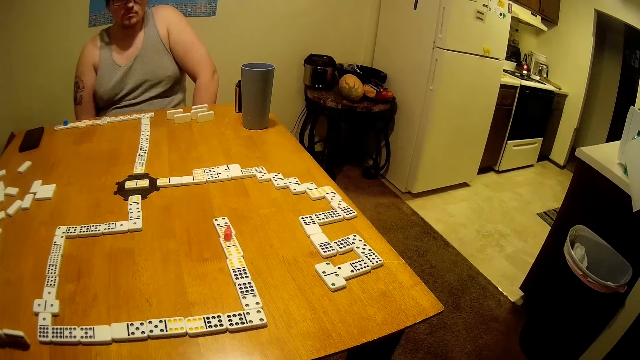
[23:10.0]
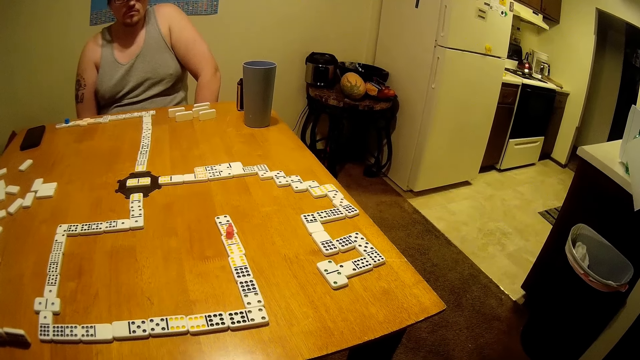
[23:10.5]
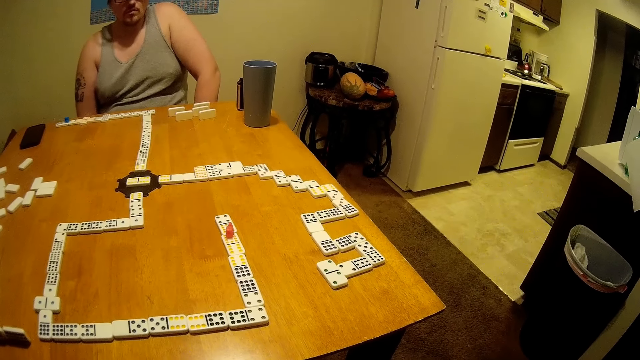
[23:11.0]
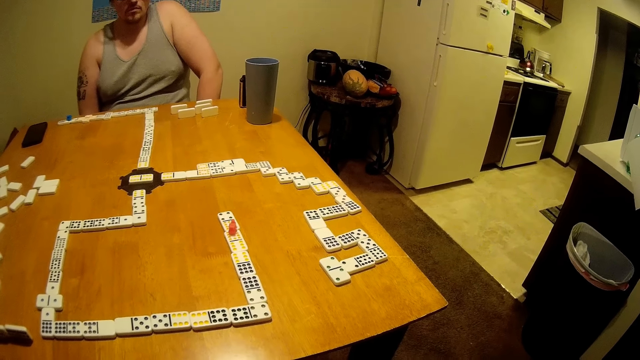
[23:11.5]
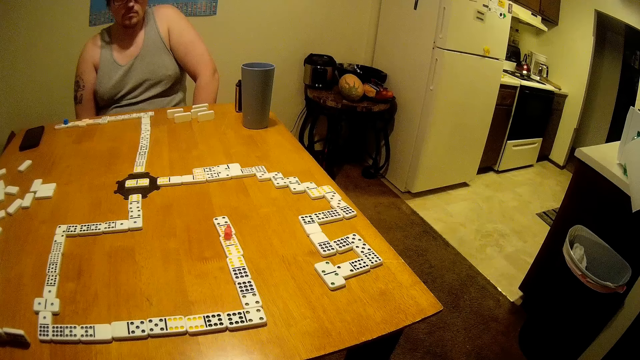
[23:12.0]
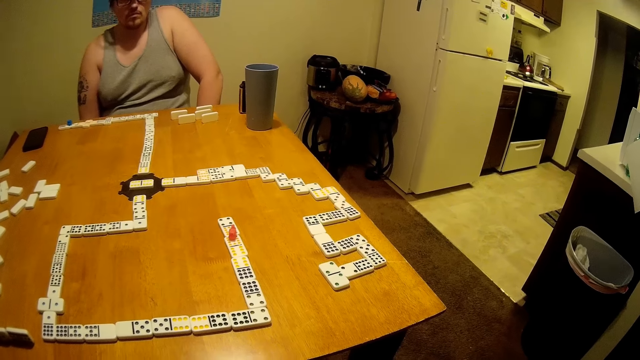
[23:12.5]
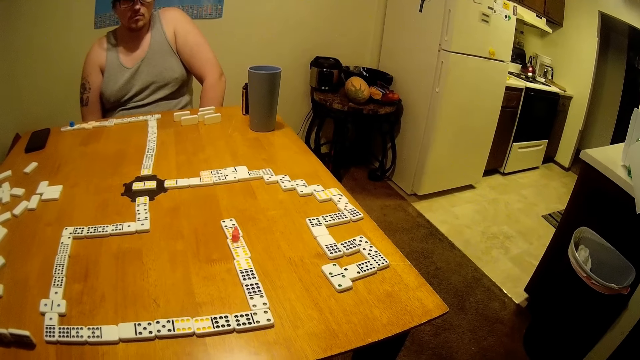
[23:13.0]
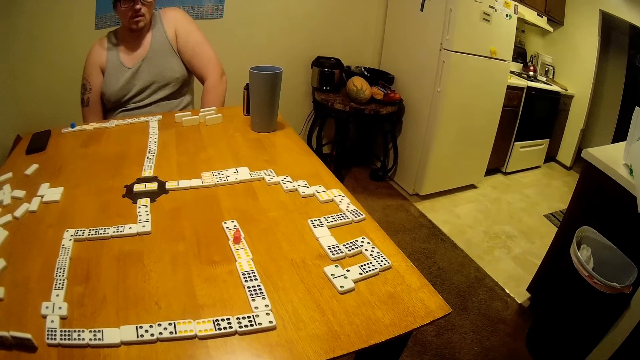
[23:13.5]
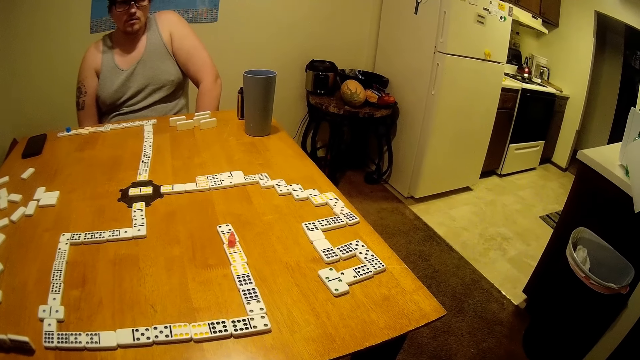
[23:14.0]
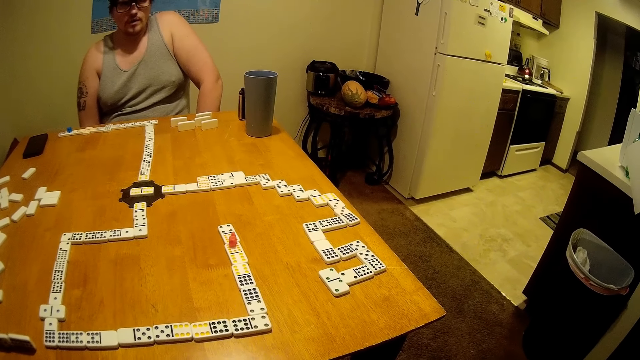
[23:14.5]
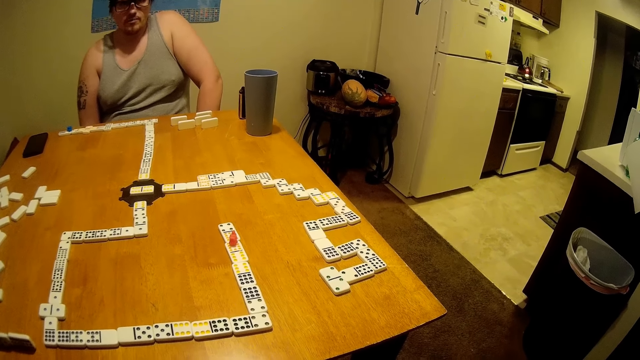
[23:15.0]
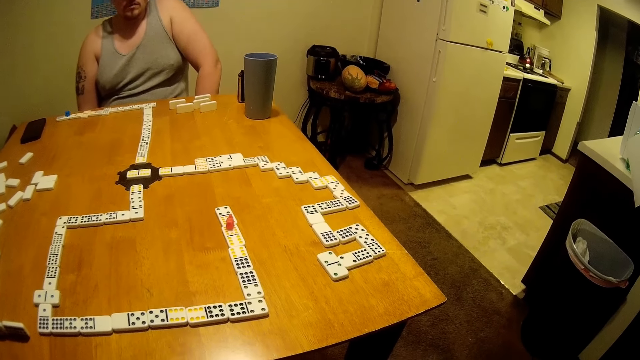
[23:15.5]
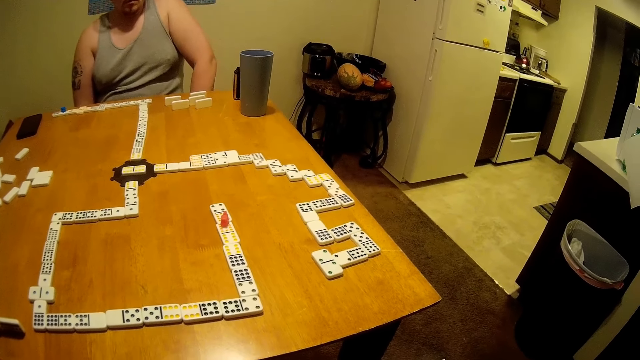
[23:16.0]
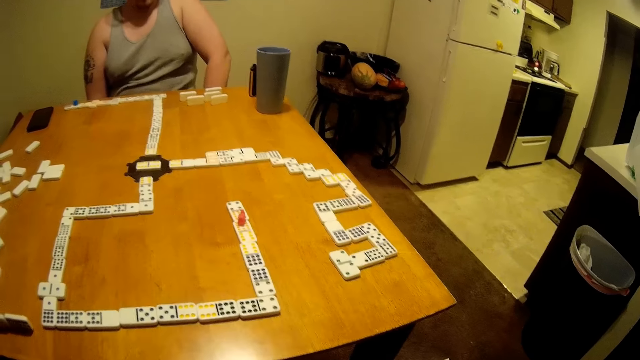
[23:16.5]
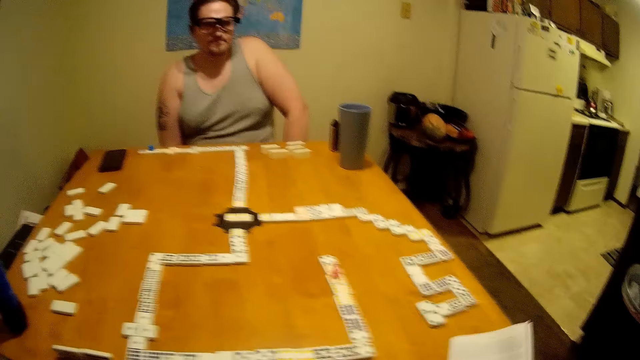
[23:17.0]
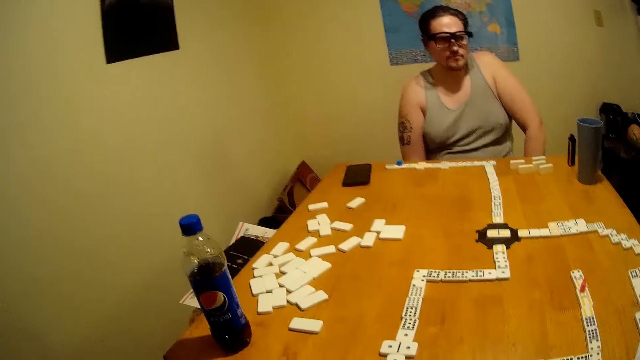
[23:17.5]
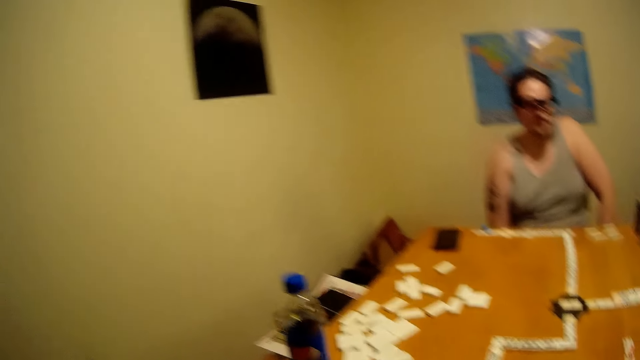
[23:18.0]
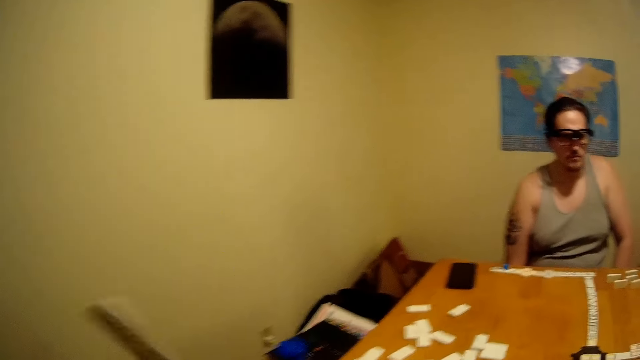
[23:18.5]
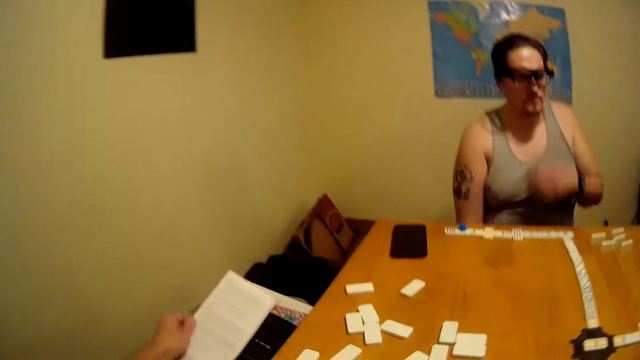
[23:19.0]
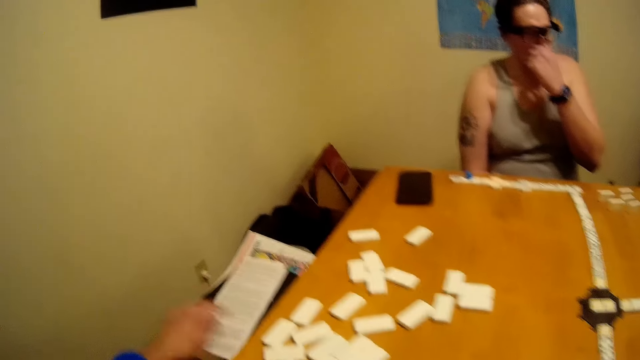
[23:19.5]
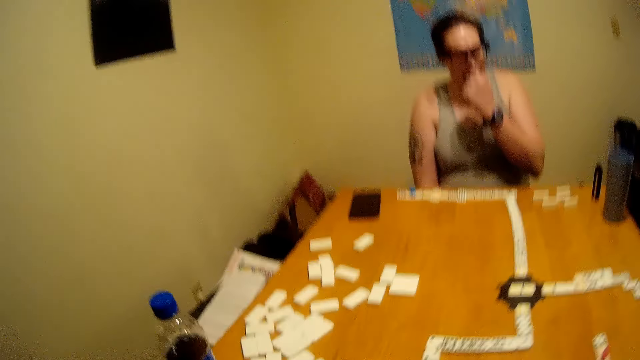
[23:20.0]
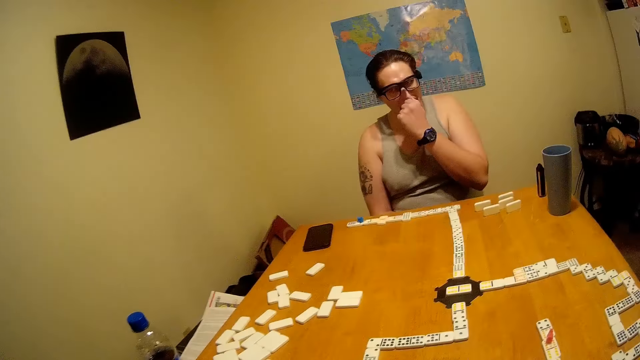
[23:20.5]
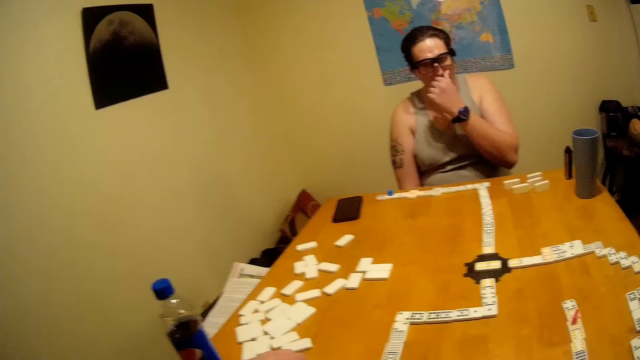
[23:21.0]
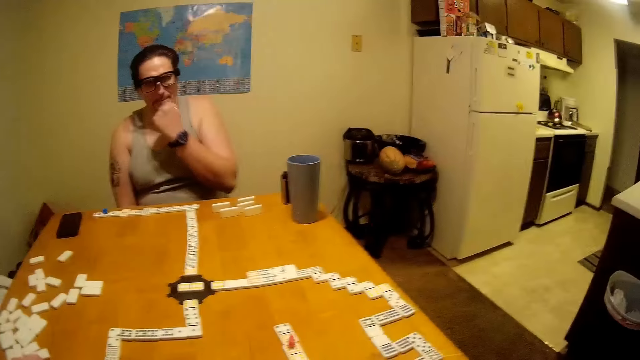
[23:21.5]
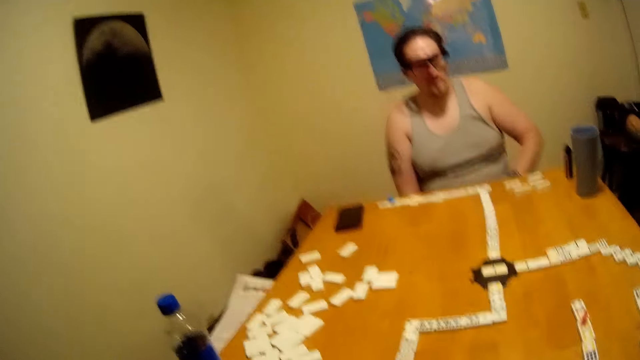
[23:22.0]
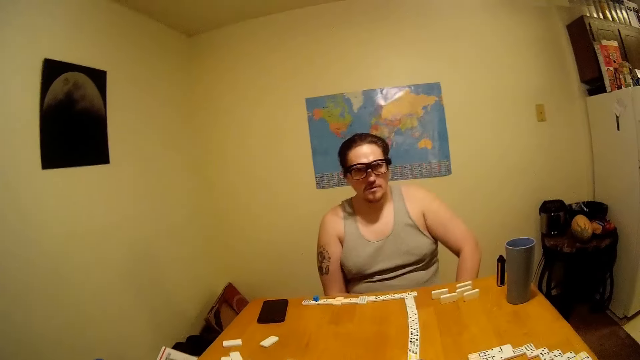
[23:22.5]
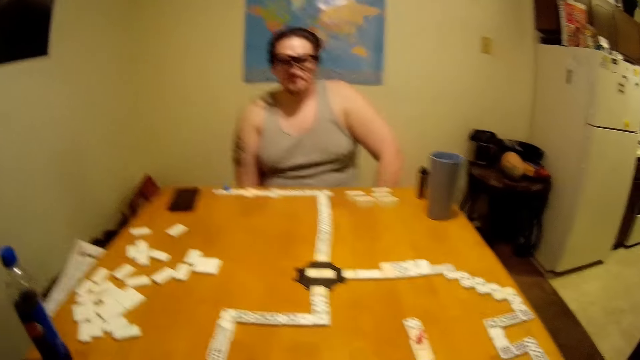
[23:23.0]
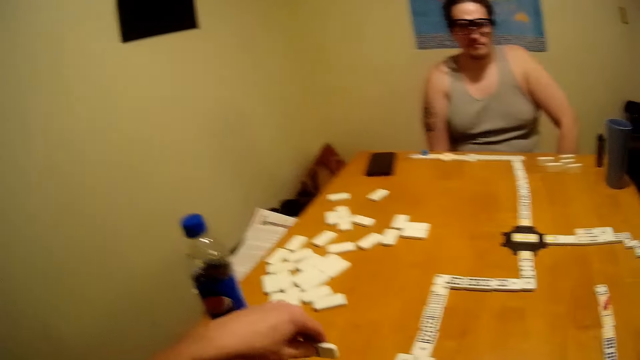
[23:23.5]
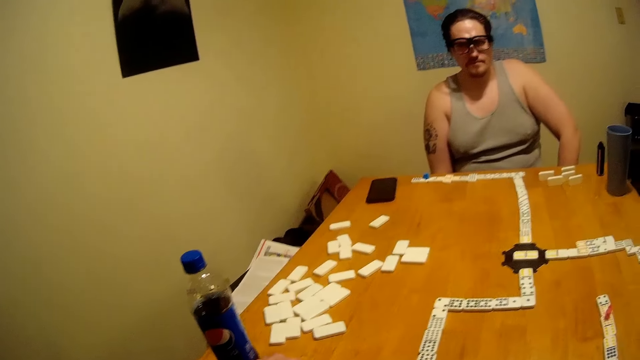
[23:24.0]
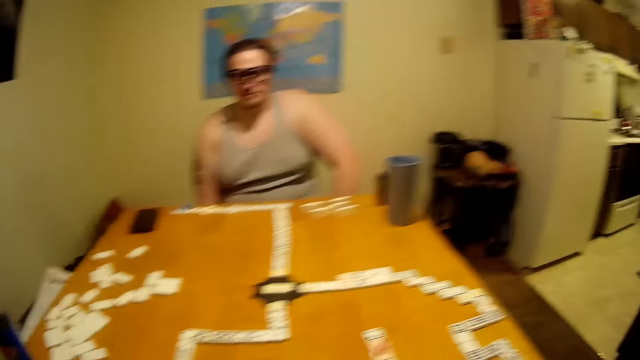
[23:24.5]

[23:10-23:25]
A person talks. The camera wearer coughs. The person is coughing. The camera wearer talks. They put a paper on the other side of the table. The person touches the mouth. The camera wearer talks.

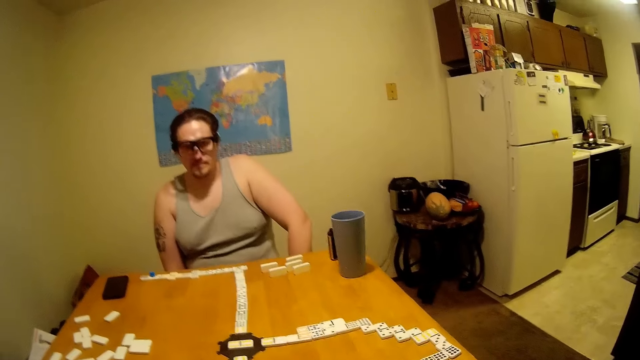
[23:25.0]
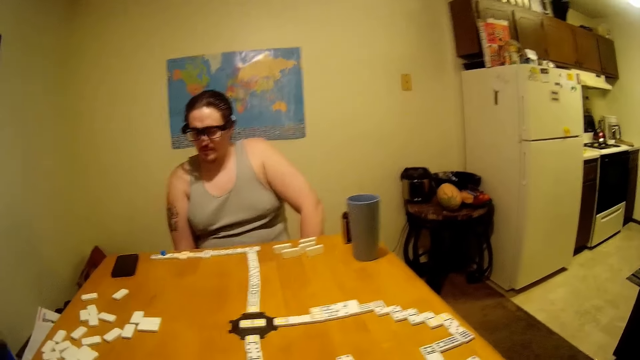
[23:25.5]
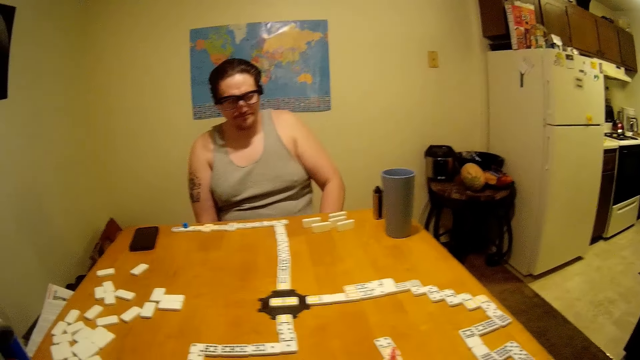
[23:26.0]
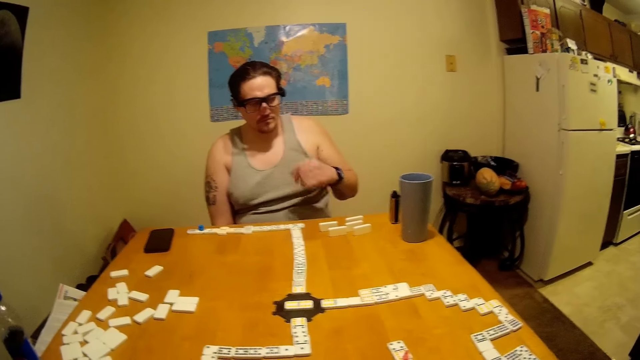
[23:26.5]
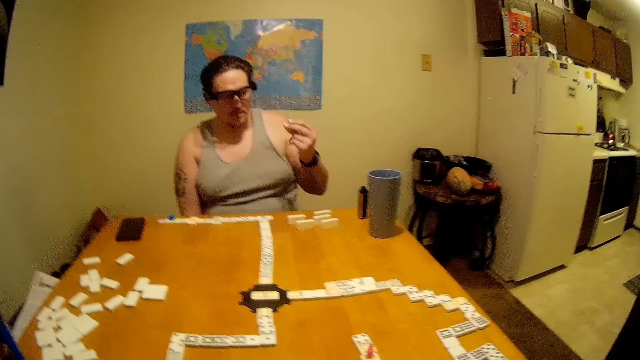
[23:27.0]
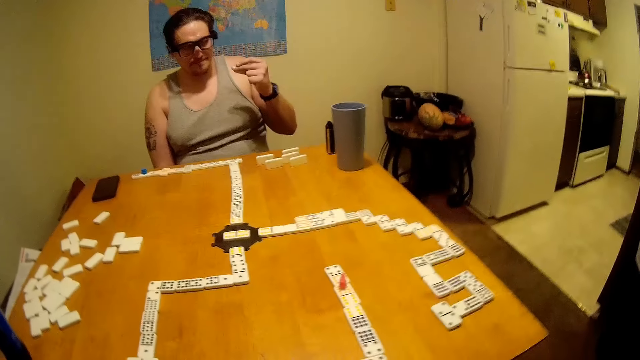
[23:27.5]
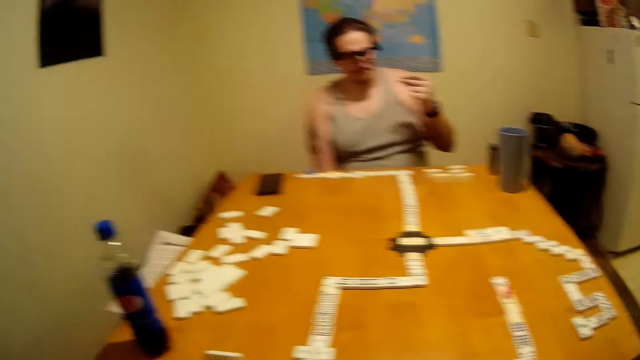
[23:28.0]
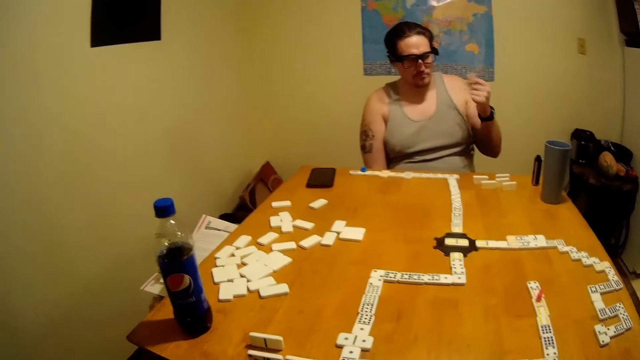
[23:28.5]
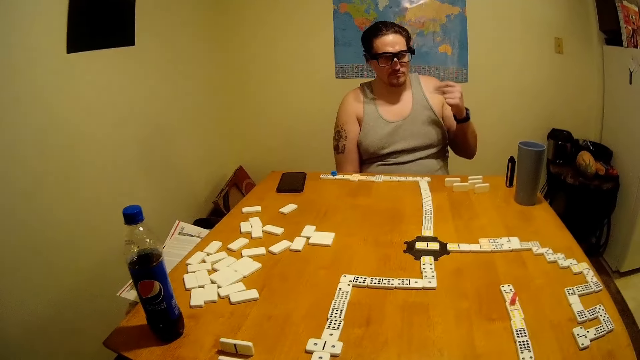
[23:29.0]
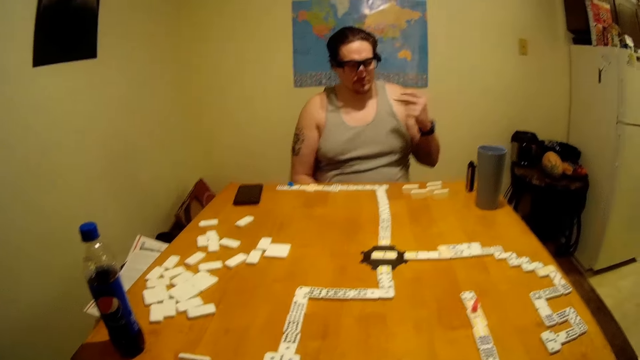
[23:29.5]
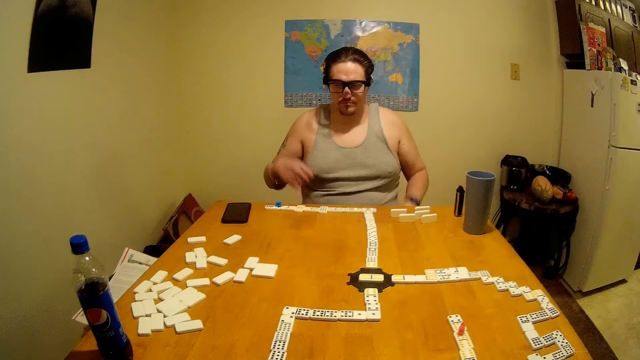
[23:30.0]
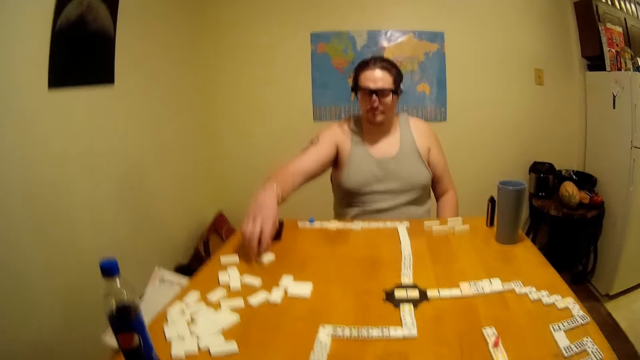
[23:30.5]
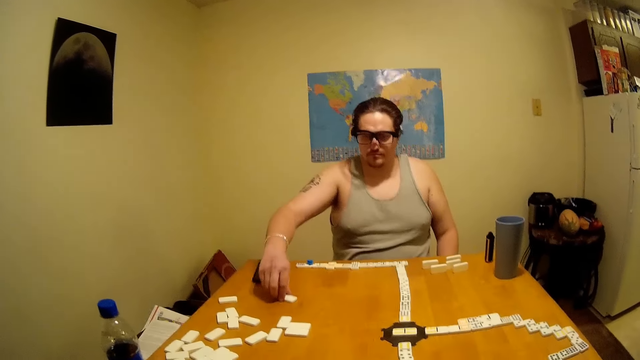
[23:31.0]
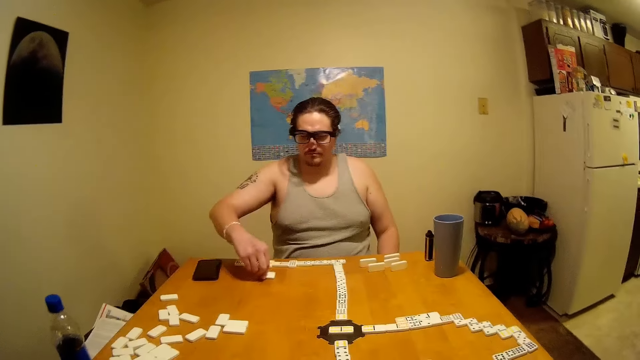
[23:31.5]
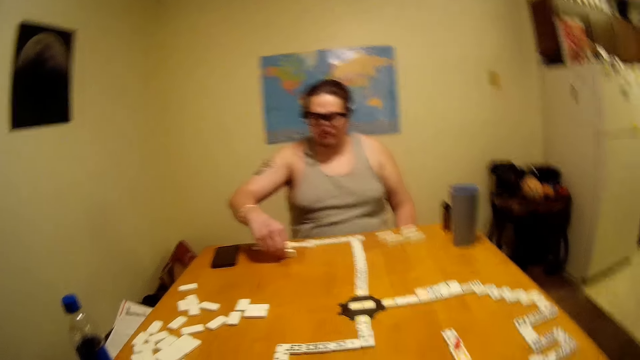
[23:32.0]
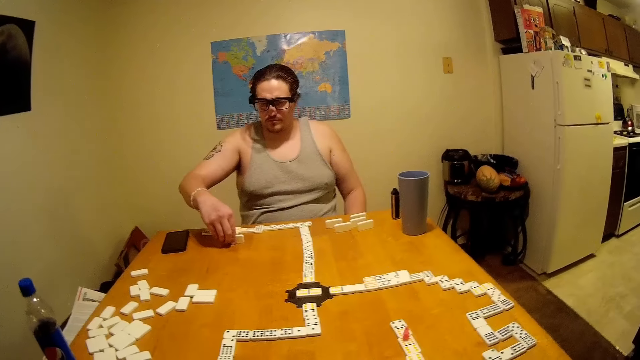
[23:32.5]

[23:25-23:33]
A person raises a hand. The person is snapping his fingers and picks up a domino.
